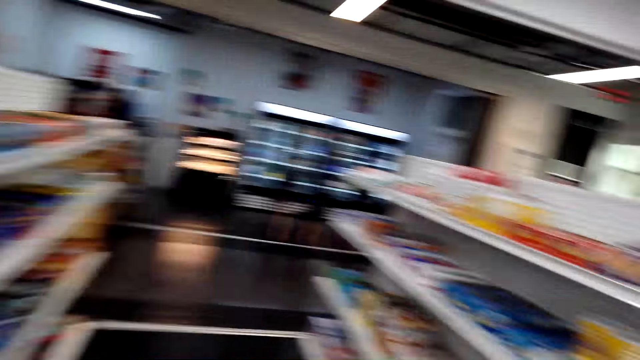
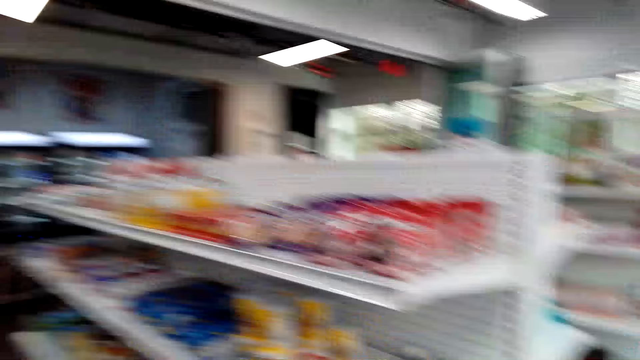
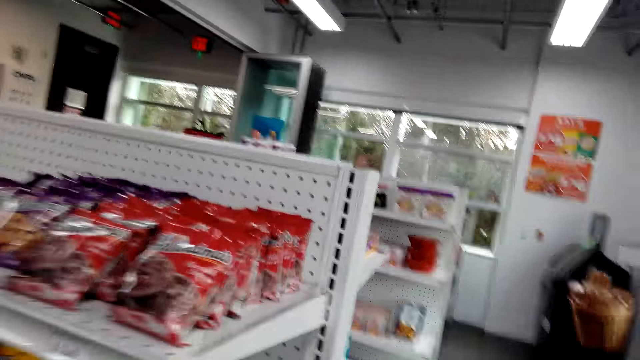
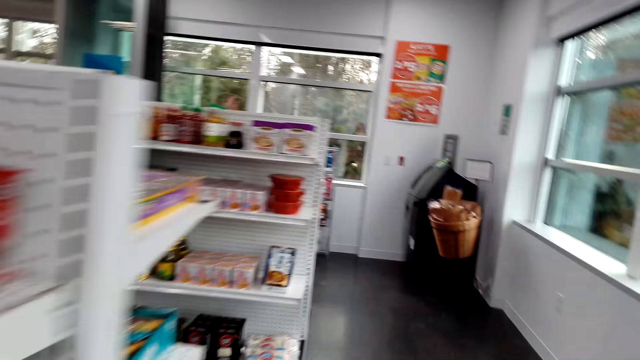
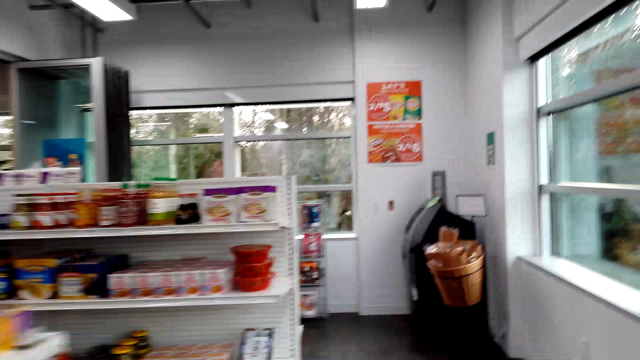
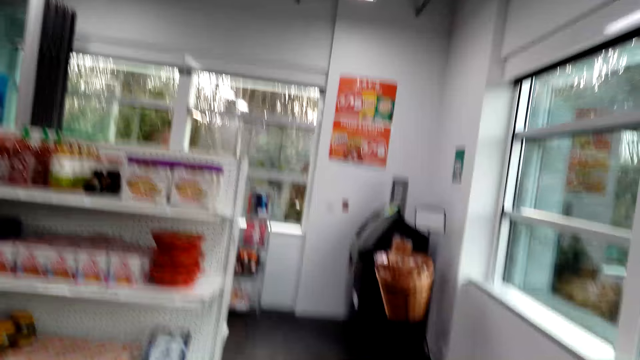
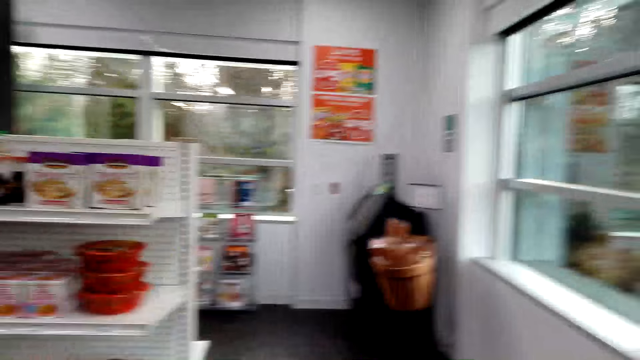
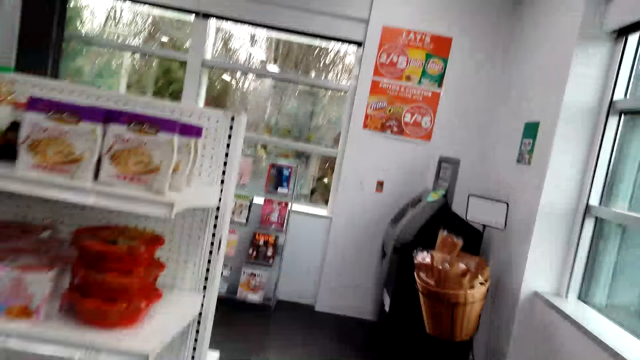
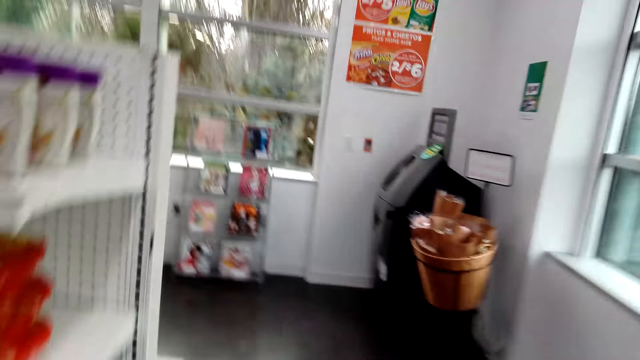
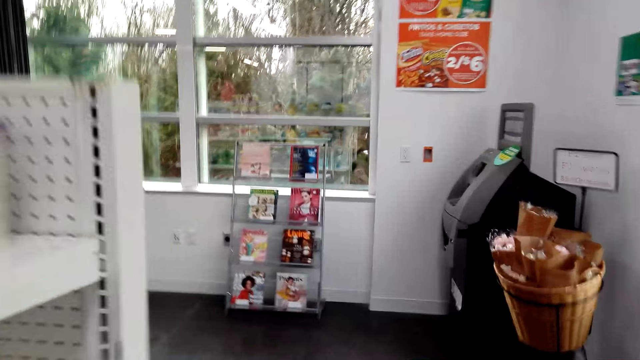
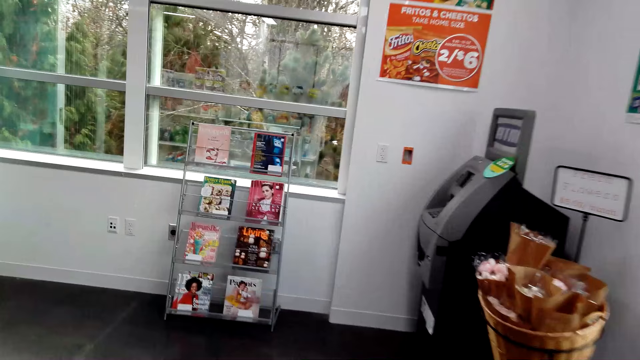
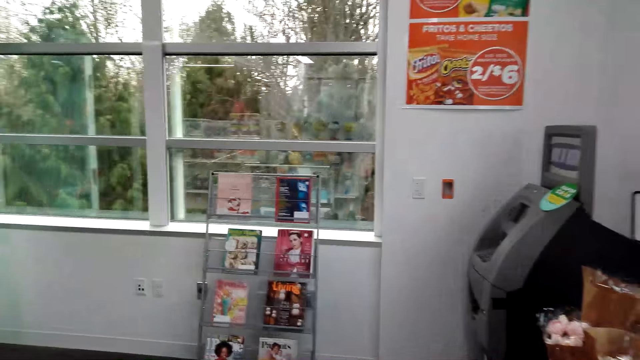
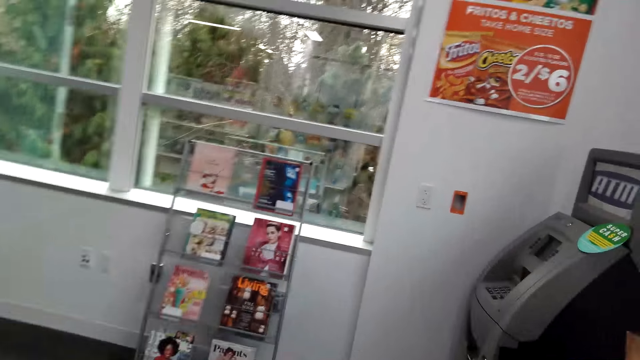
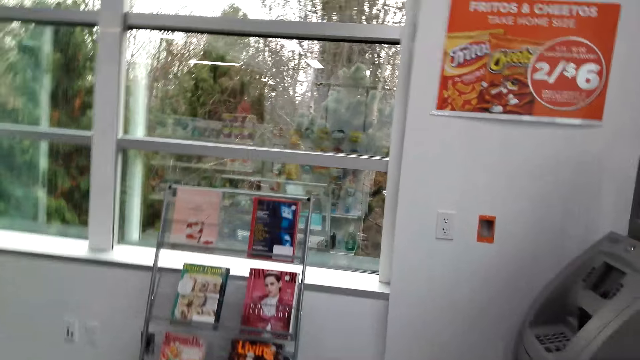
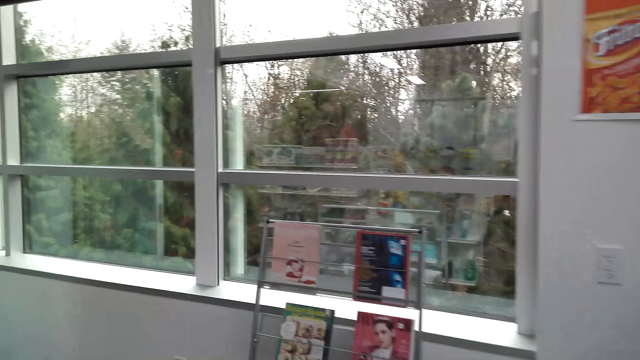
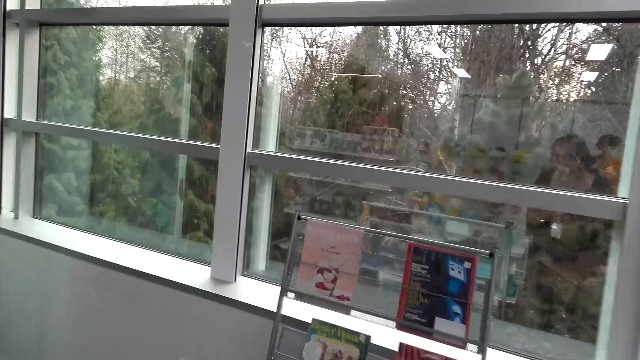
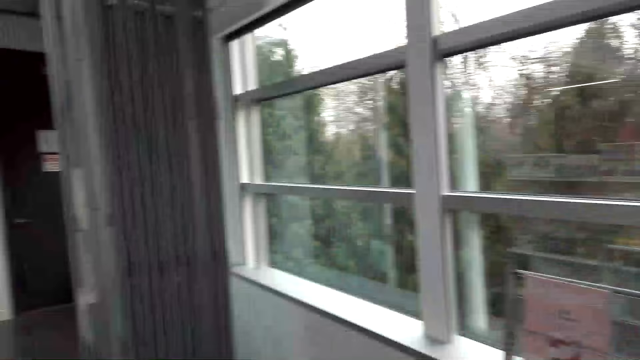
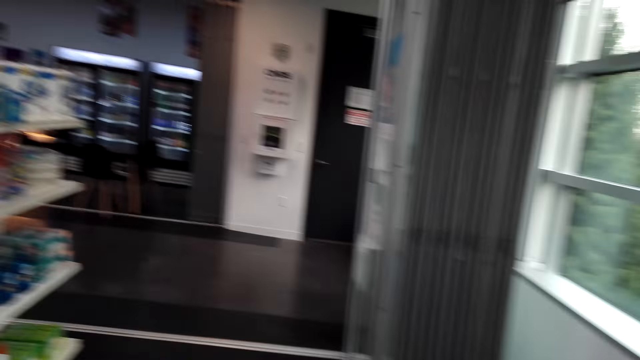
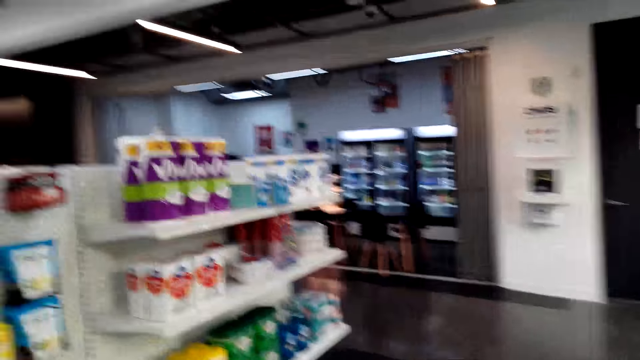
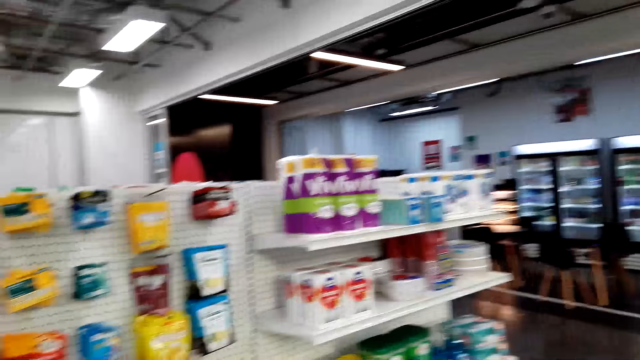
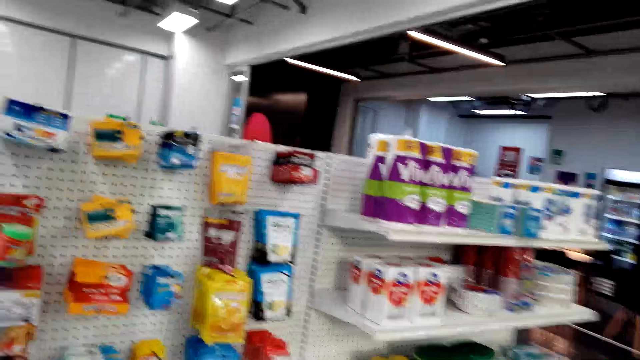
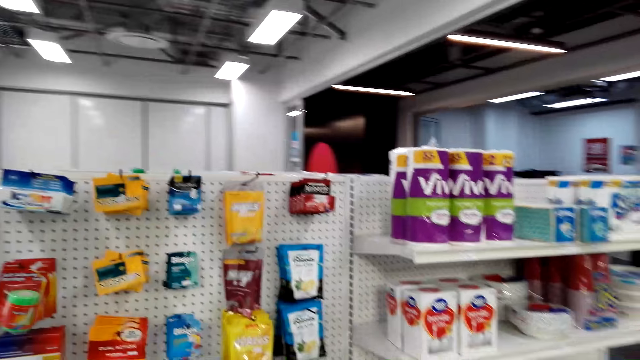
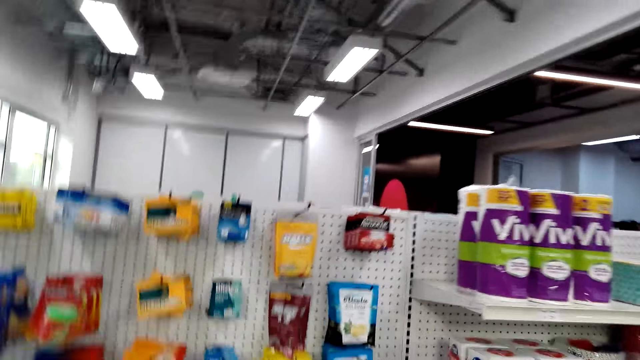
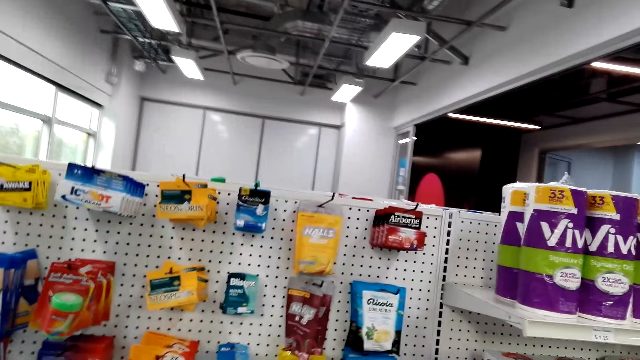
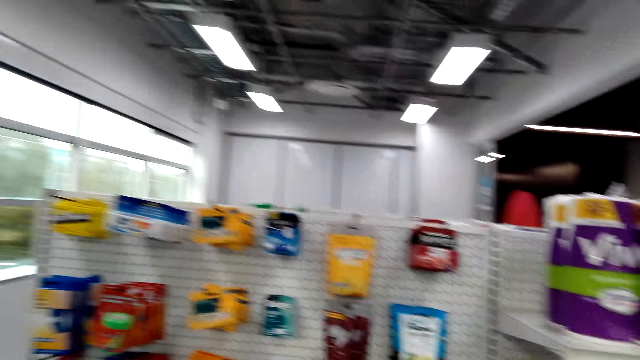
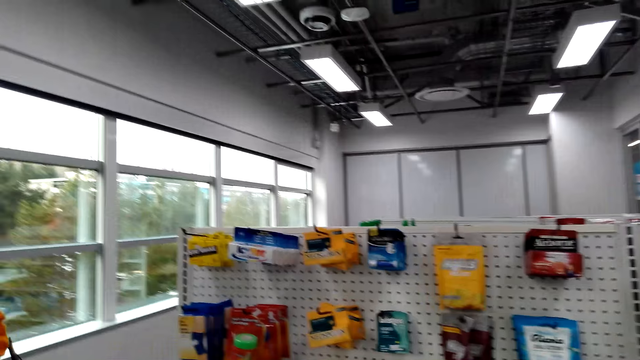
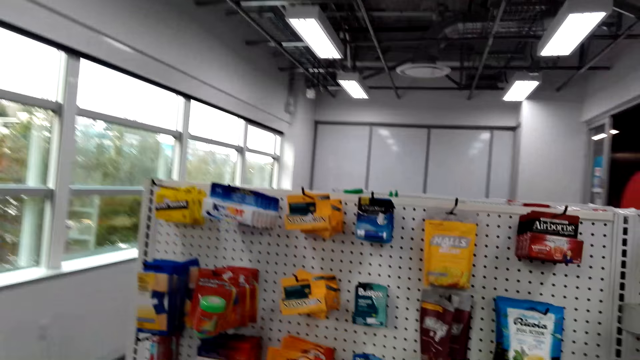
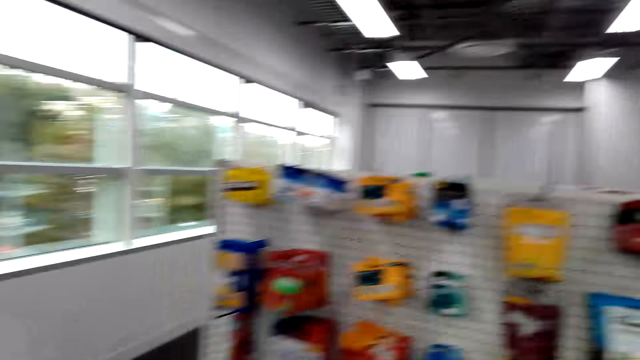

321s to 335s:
The camera wearer walks around. They look around.

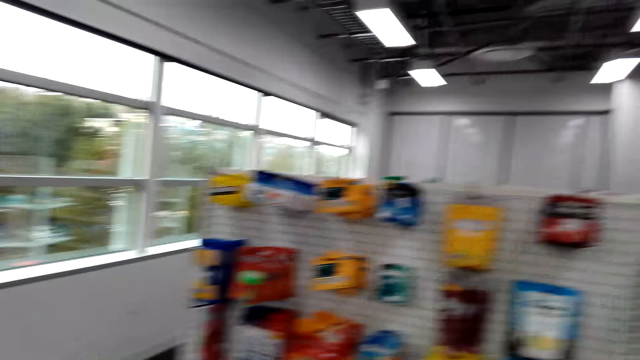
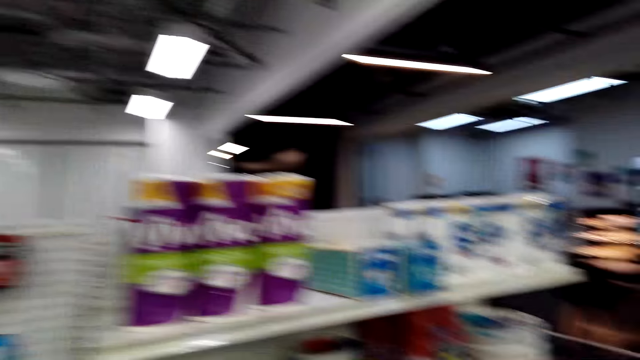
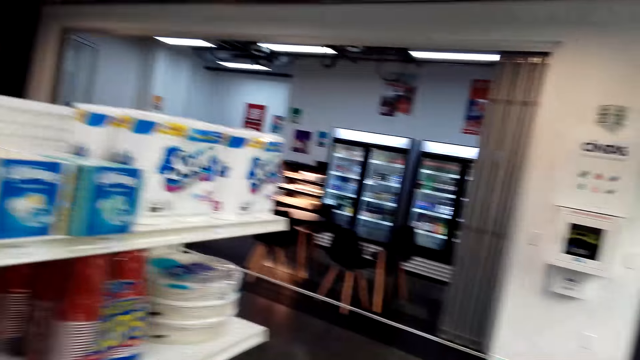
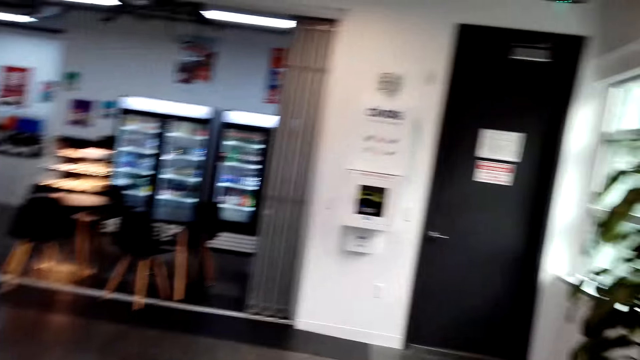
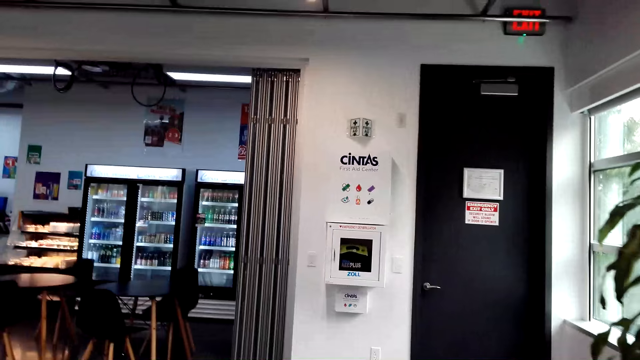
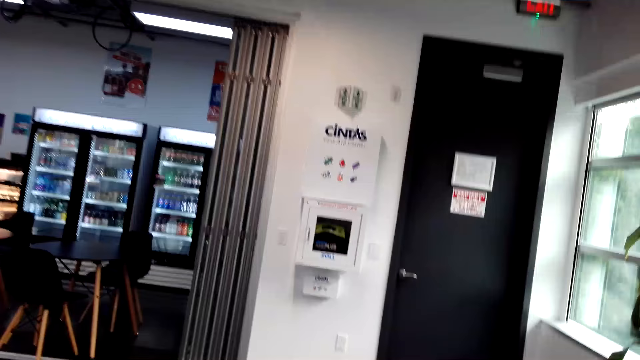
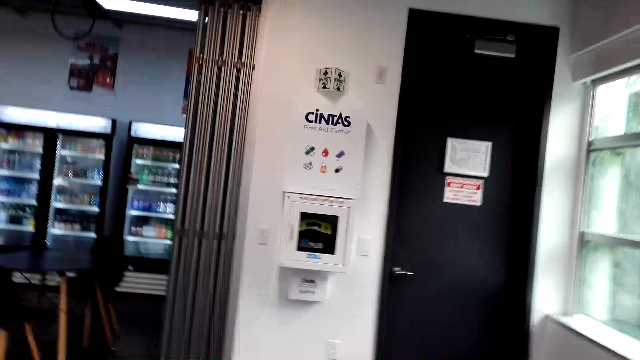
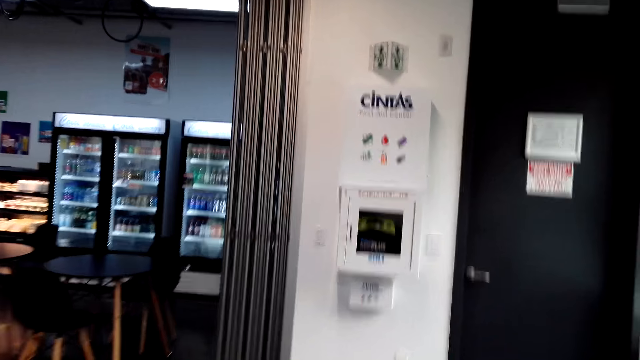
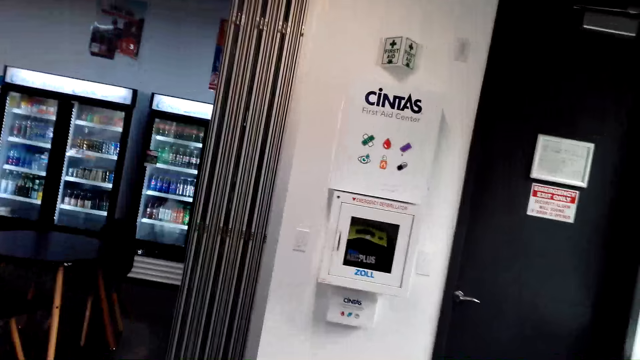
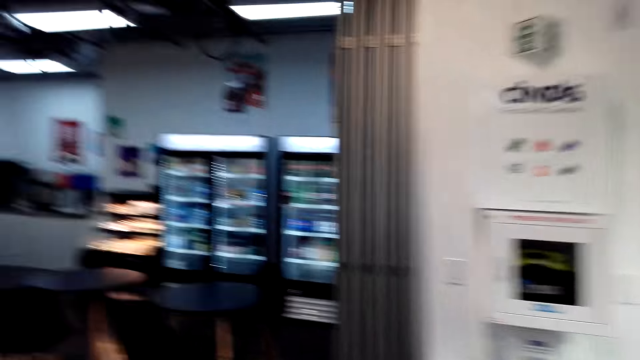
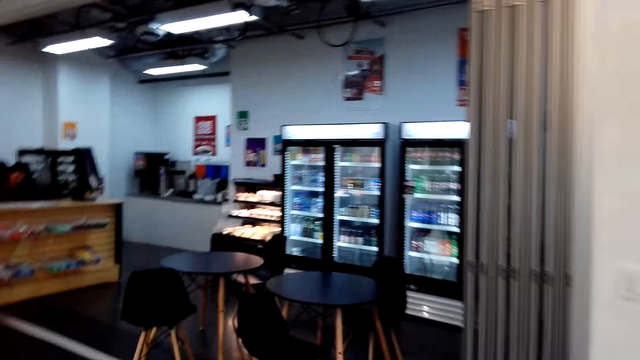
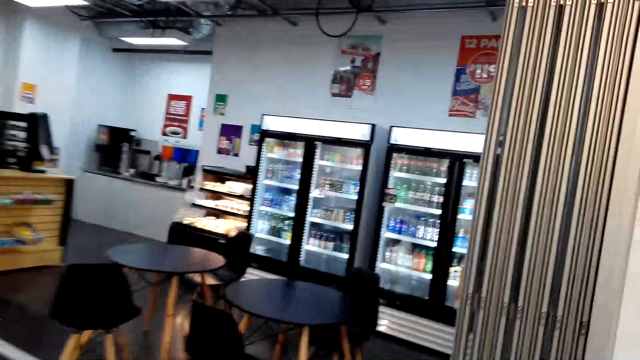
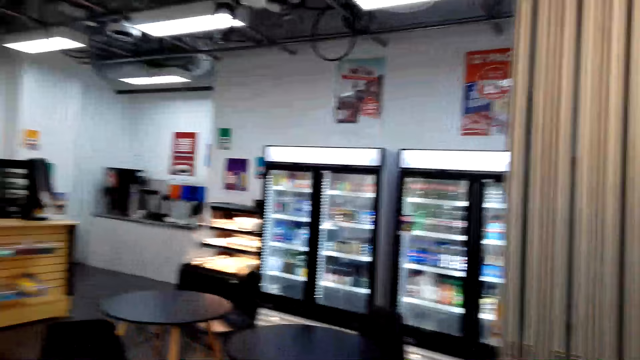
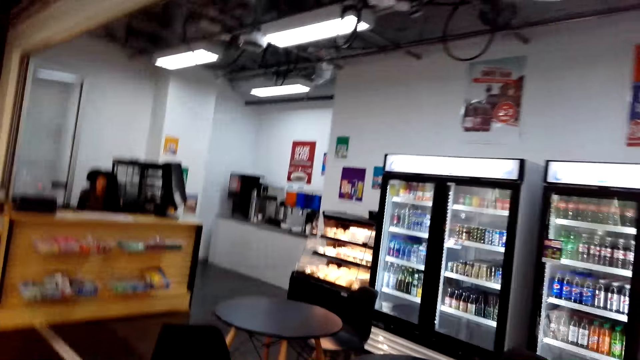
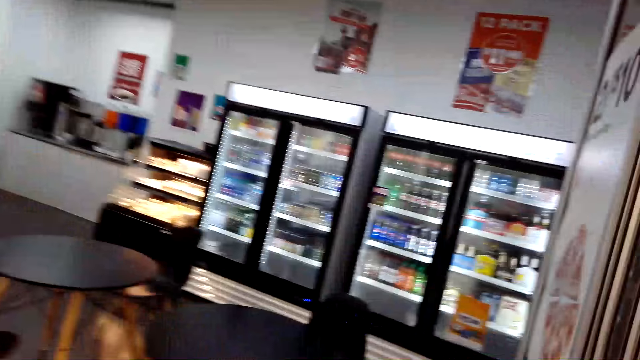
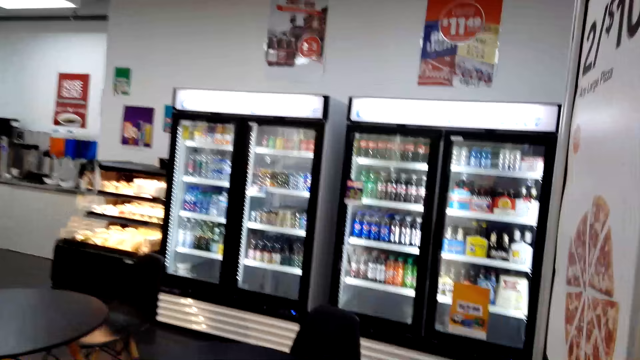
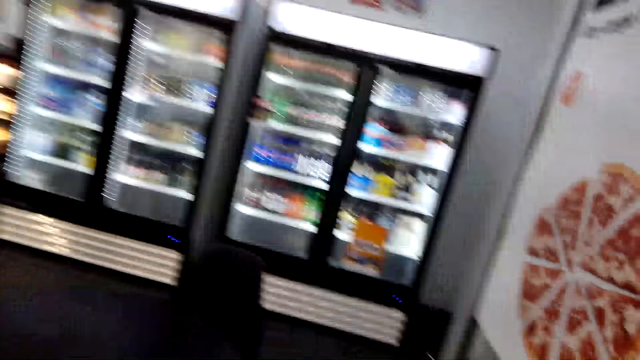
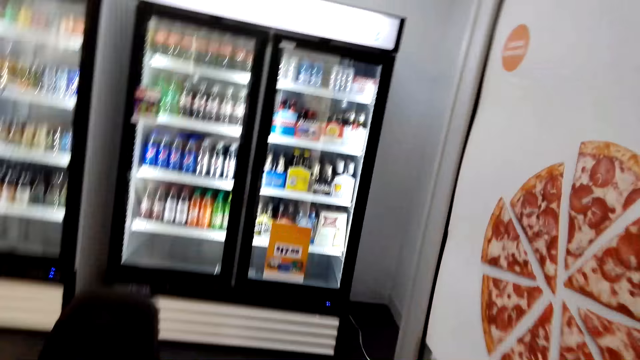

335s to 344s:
The camera wearer walks in front.
